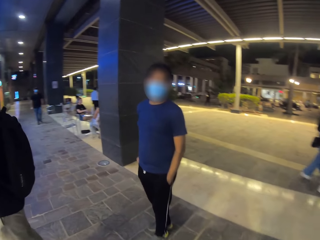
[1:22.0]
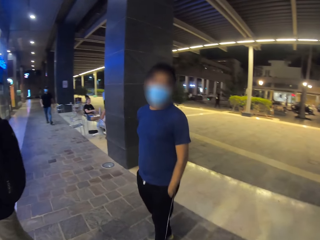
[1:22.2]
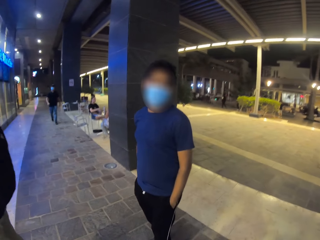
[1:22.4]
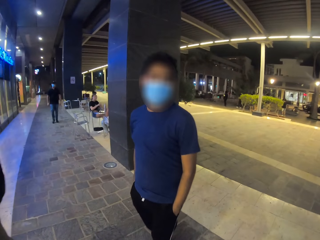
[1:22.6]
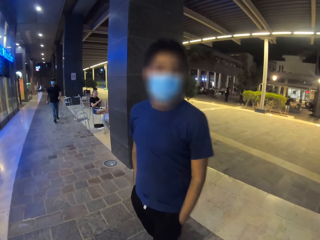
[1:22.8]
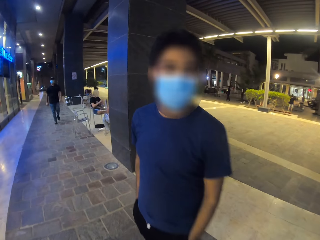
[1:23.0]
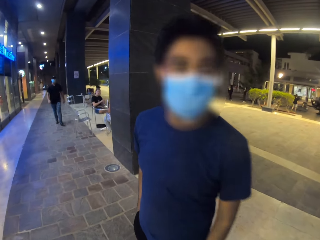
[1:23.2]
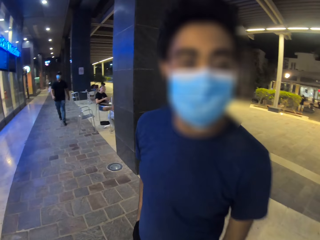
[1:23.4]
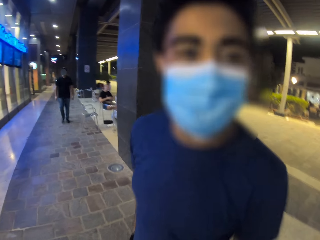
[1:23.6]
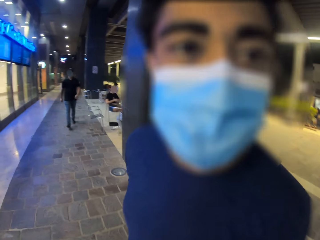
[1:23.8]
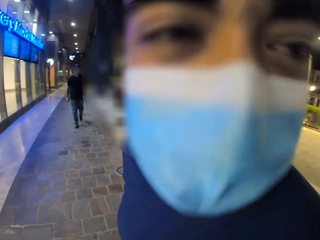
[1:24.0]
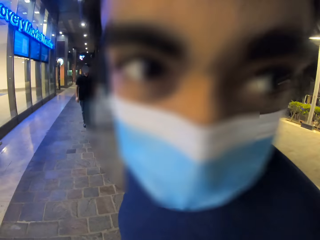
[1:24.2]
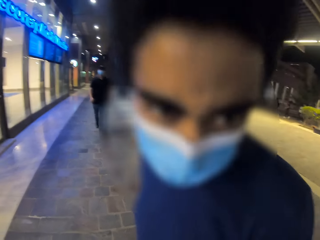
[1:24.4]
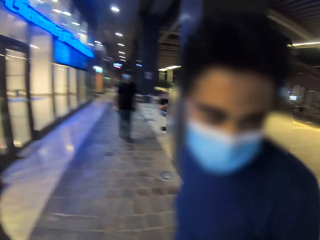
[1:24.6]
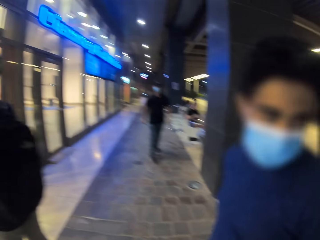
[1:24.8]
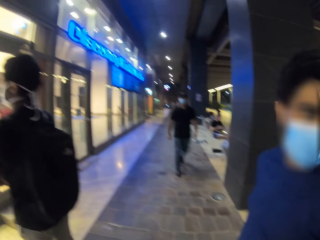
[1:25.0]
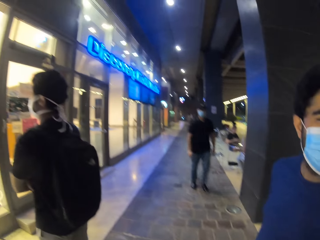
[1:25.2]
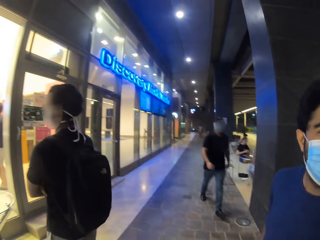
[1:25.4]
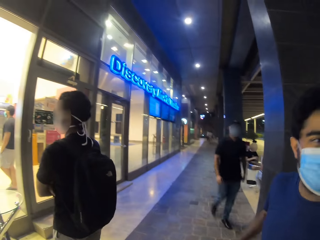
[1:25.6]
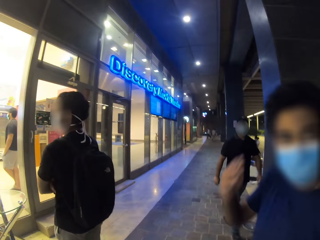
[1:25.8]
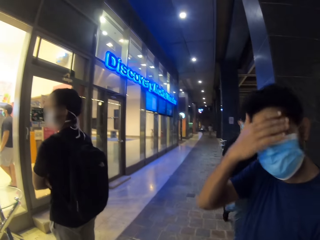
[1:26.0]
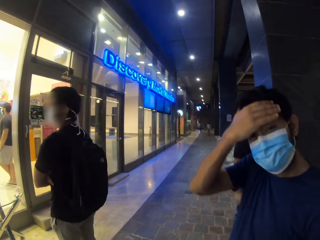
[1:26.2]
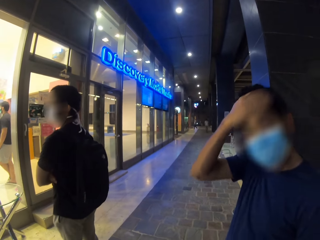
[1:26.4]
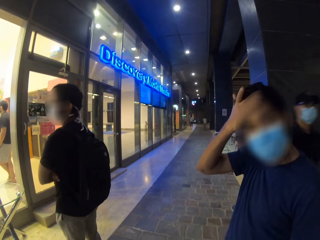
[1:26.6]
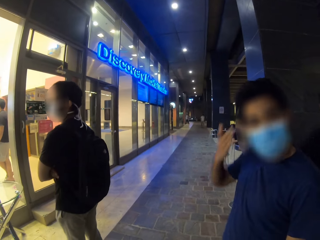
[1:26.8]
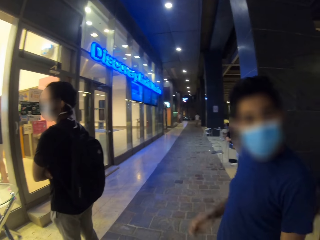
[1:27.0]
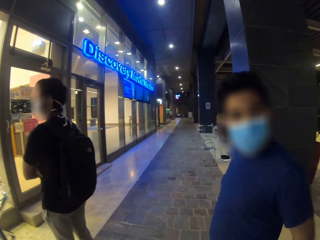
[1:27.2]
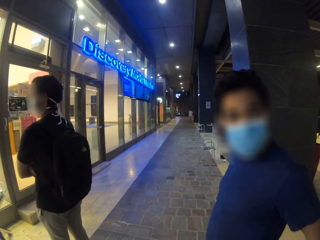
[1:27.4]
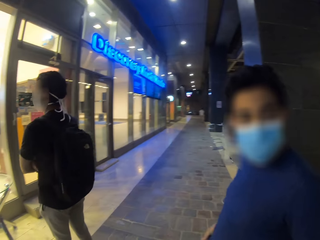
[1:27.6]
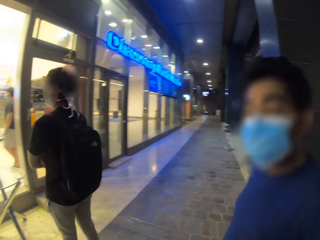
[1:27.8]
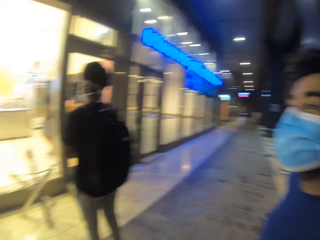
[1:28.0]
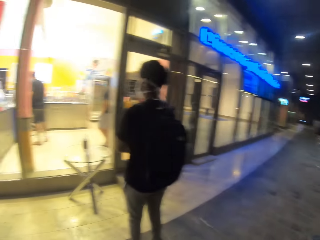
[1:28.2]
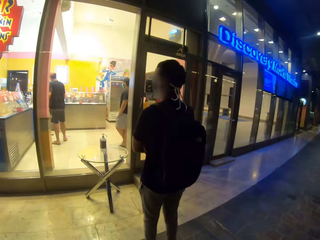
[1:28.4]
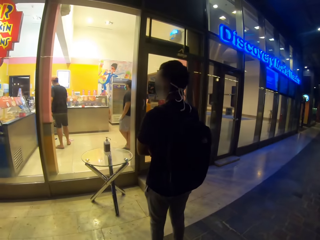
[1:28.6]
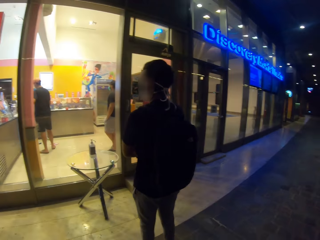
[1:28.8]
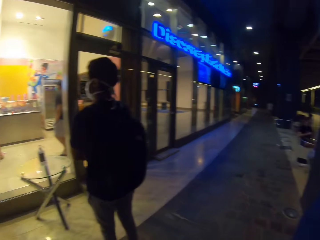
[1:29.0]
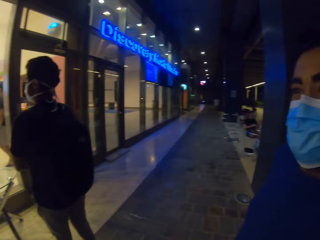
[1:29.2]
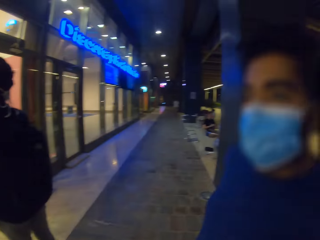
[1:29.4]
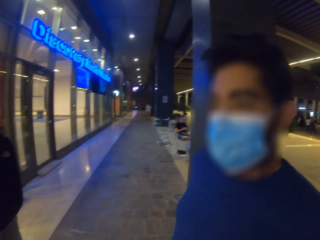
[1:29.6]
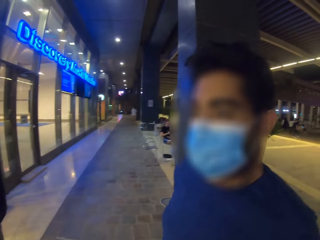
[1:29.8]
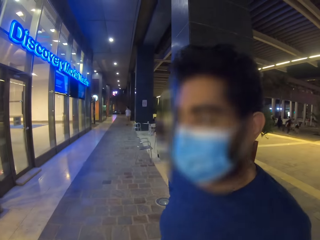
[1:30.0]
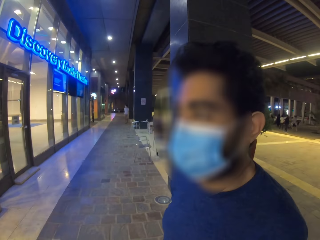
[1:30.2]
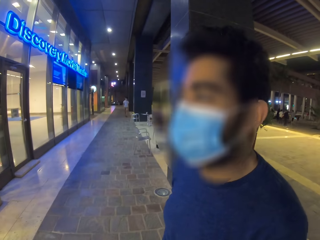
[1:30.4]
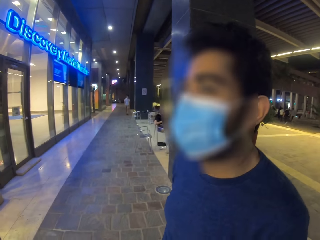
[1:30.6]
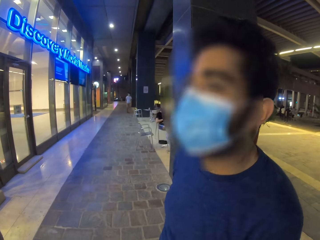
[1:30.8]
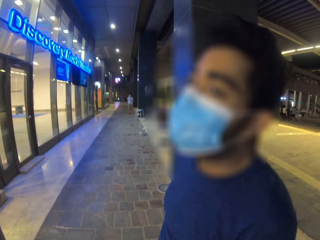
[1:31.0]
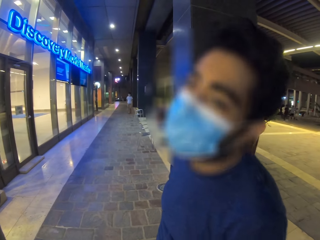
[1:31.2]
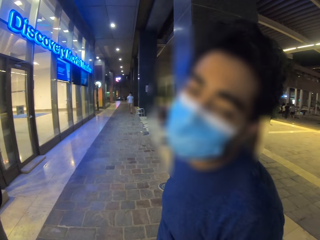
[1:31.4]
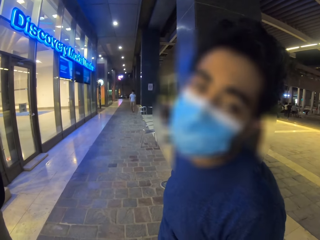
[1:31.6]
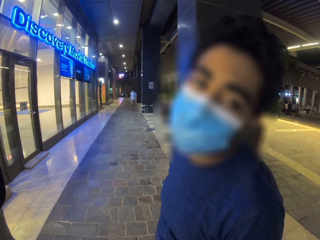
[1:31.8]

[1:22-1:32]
The camera wearer dialogues with a man. A person touches his head. The camera wearer queues behind another man. They dialogue with the first man.

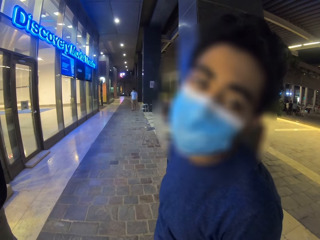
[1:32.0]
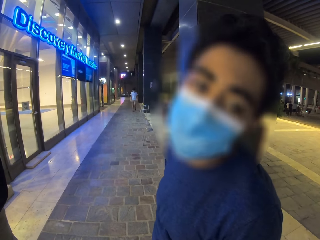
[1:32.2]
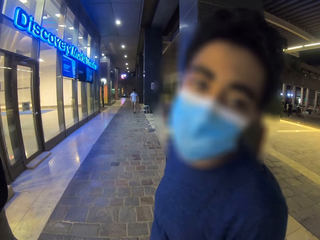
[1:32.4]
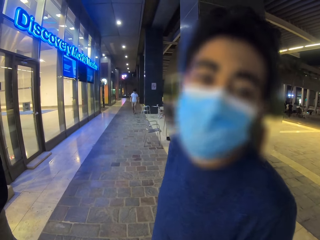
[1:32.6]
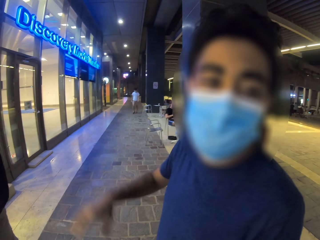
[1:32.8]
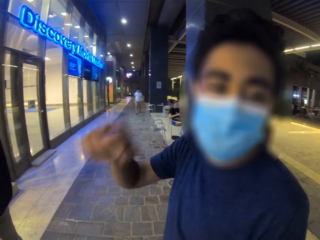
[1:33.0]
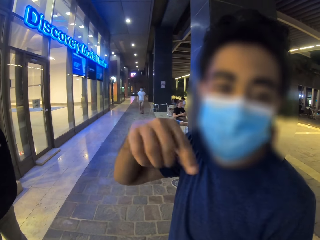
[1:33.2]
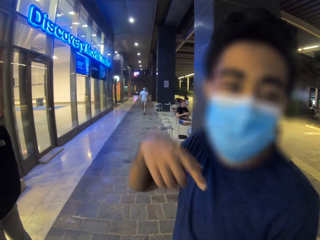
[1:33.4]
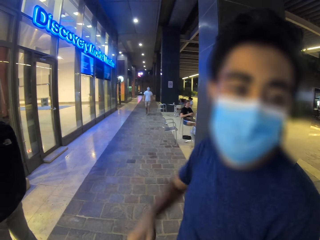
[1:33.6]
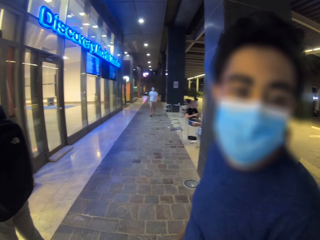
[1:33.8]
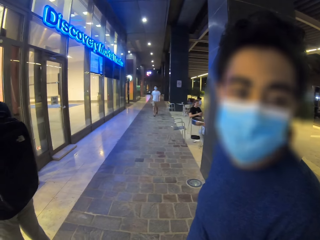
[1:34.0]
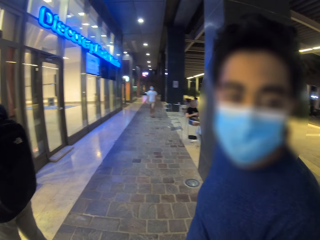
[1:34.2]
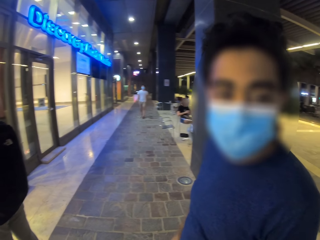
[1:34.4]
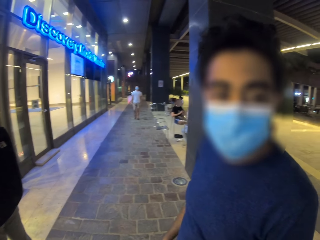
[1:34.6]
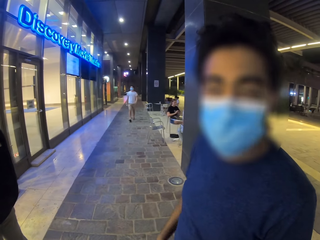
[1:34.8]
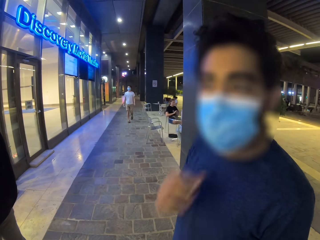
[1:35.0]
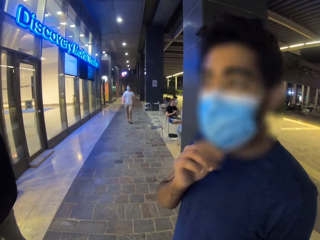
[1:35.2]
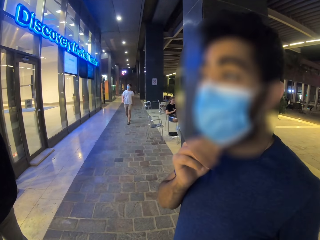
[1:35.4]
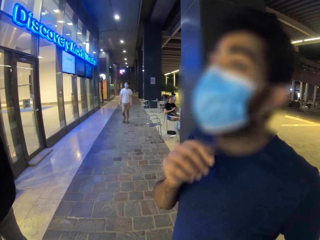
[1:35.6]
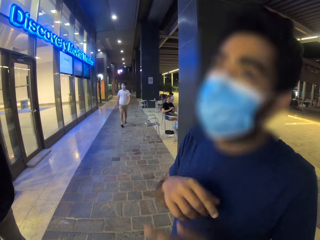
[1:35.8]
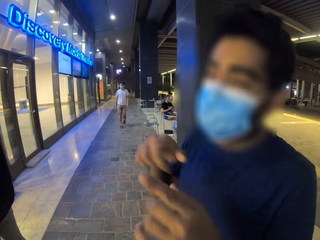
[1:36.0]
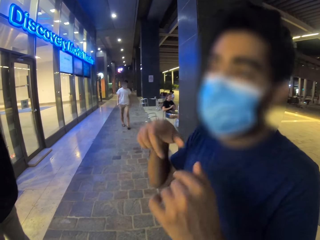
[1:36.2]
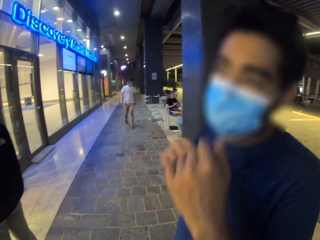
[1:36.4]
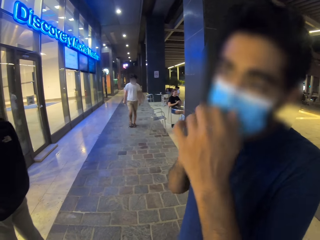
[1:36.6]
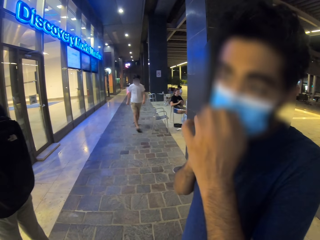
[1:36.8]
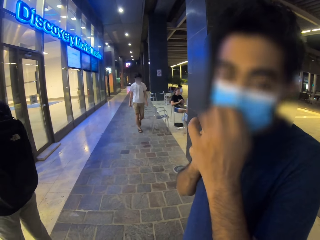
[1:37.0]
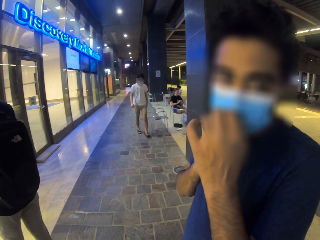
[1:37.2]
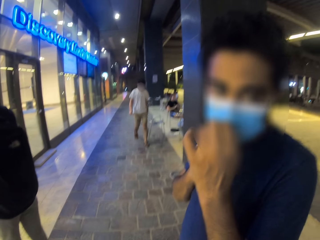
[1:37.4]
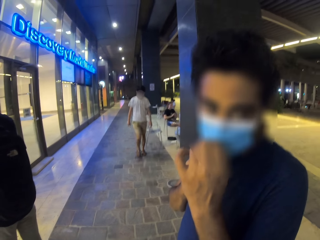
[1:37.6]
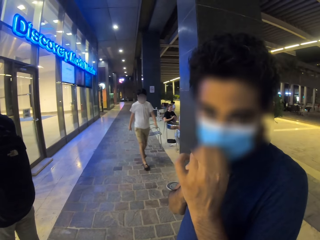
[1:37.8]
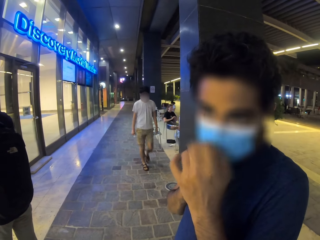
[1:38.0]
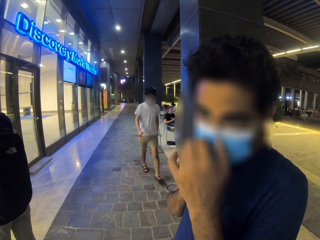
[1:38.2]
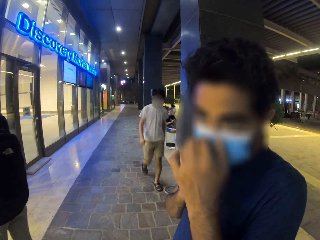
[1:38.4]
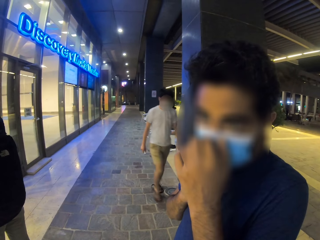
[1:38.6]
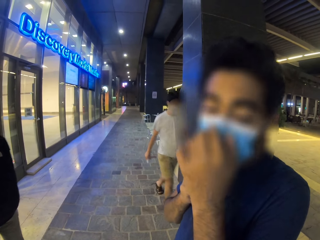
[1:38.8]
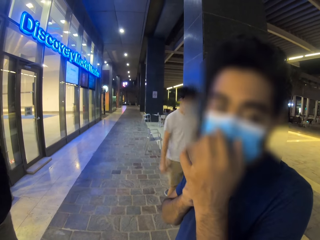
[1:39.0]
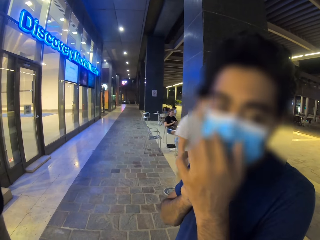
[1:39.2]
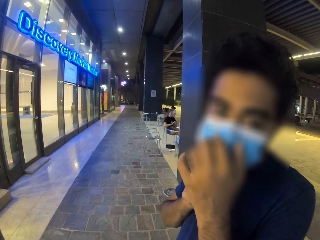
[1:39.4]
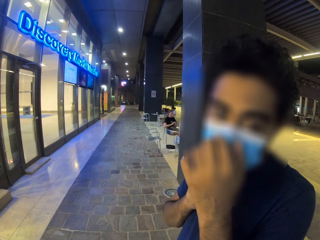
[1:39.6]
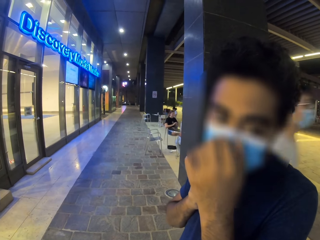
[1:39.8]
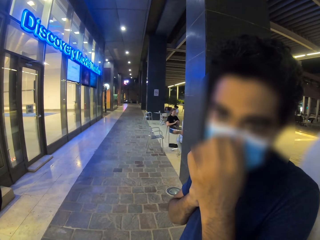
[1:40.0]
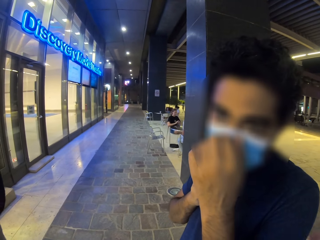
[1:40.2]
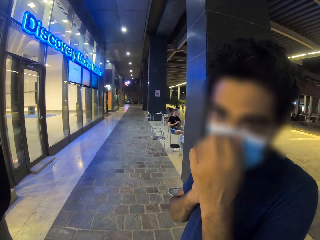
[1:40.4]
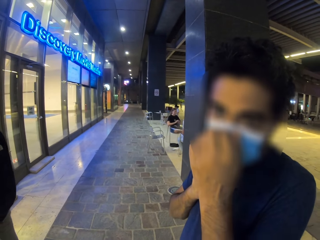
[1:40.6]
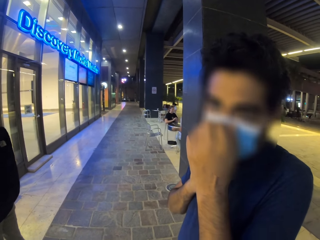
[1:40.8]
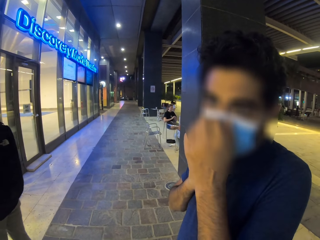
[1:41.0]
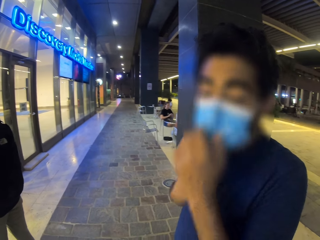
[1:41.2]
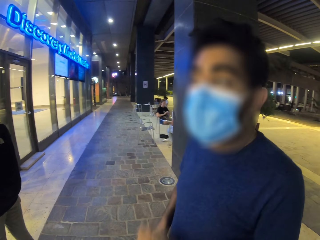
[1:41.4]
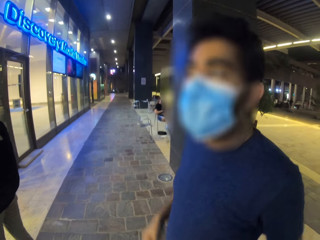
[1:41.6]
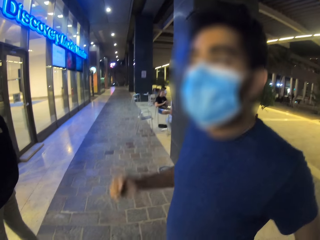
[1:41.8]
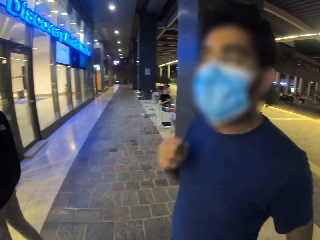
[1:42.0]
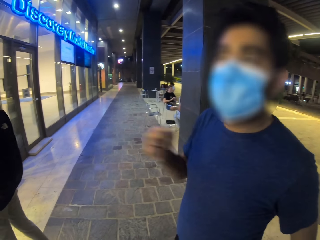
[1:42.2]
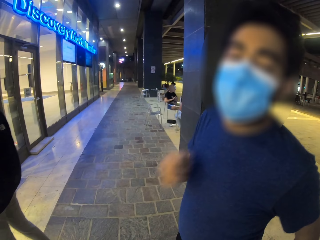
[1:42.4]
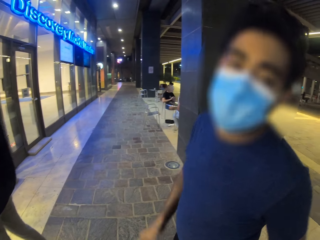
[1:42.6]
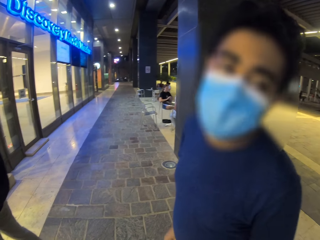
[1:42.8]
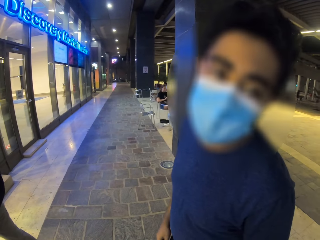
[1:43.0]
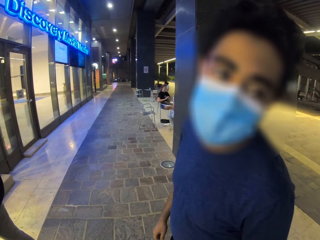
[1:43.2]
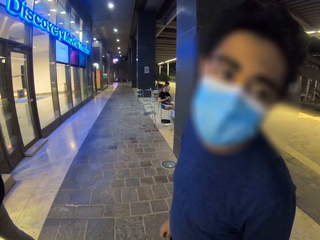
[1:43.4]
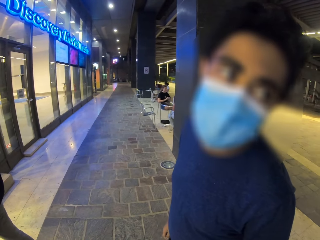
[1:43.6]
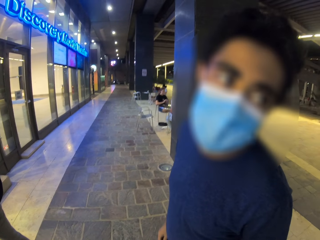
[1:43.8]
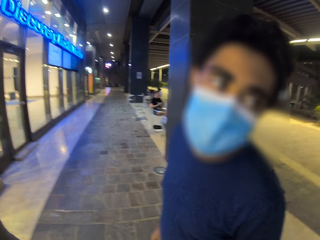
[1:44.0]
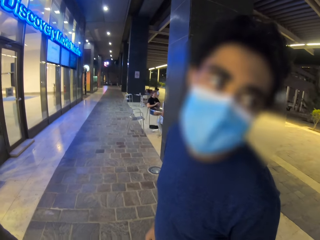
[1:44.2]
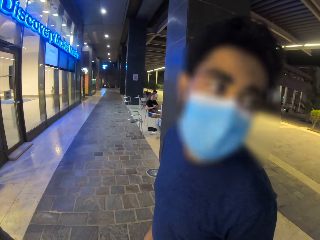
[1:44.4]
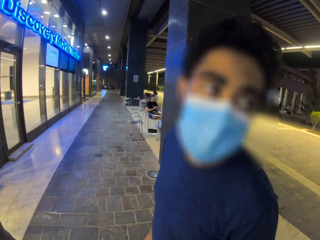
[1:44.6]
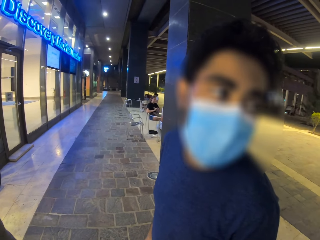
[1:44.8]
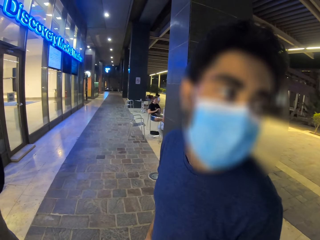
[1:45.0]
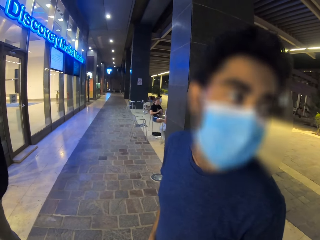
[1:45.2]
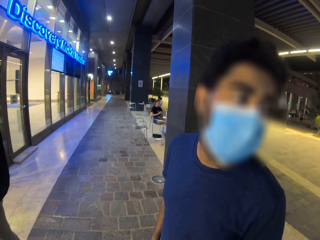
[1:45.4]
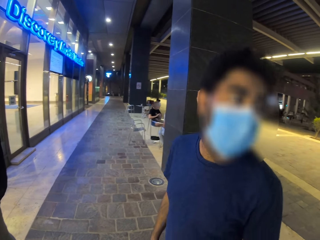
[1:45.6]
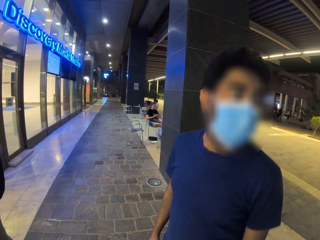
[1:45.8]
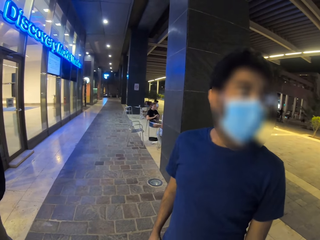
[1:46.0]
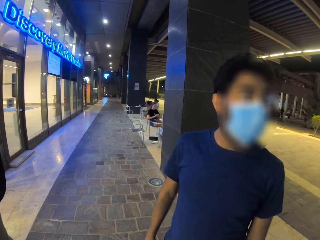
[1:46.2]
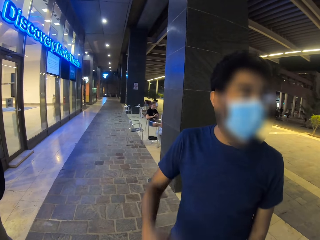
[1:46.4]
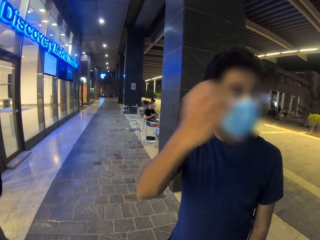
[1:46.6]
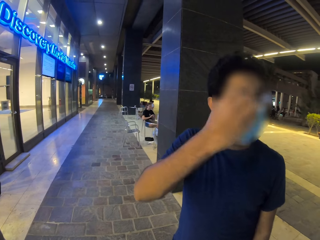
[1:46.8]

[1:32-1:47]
A person walks in the building. Another person spreads his hand. The other person adjusts his mask.
